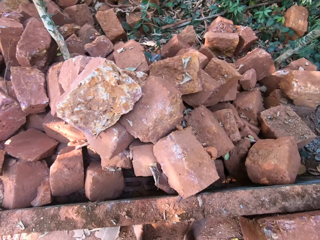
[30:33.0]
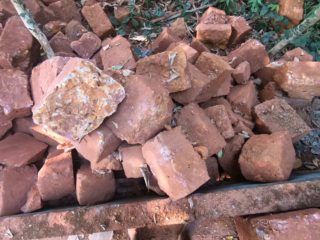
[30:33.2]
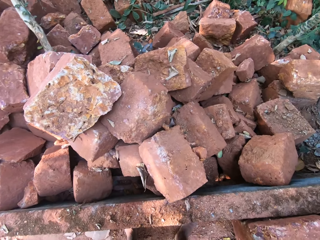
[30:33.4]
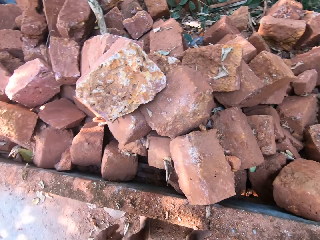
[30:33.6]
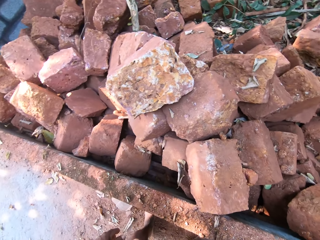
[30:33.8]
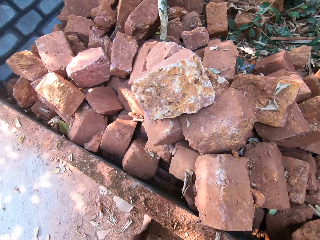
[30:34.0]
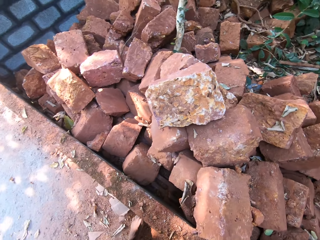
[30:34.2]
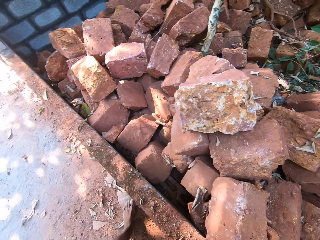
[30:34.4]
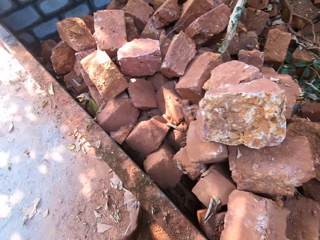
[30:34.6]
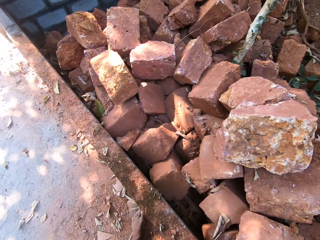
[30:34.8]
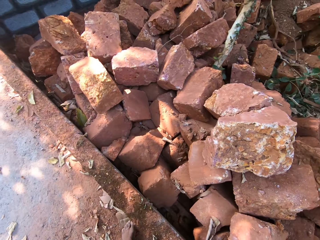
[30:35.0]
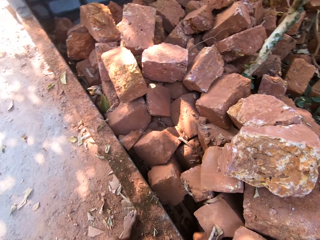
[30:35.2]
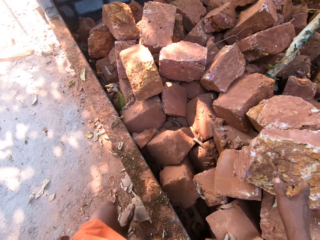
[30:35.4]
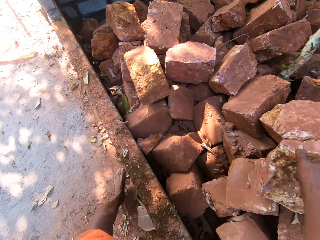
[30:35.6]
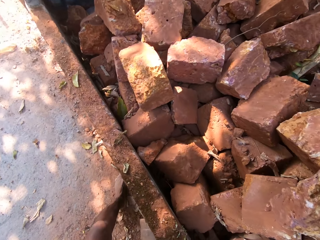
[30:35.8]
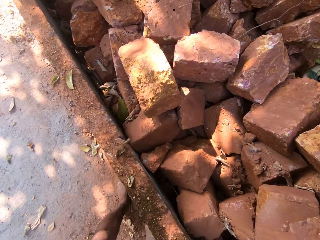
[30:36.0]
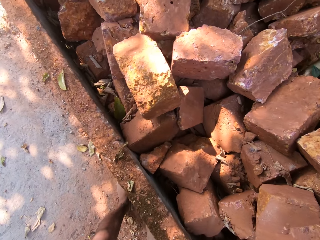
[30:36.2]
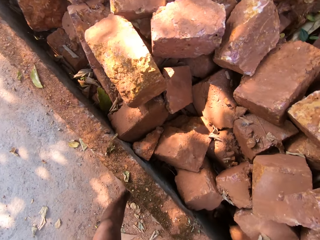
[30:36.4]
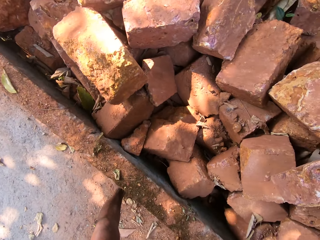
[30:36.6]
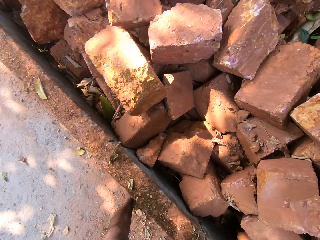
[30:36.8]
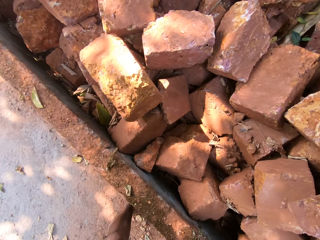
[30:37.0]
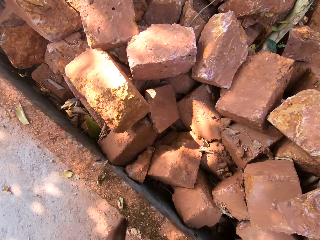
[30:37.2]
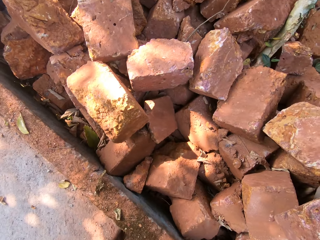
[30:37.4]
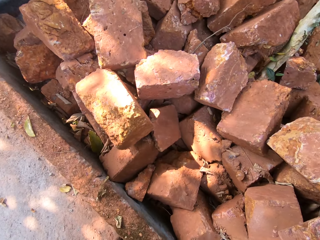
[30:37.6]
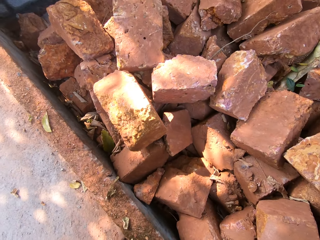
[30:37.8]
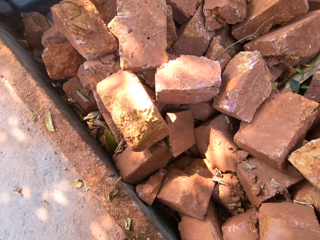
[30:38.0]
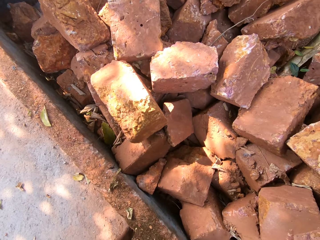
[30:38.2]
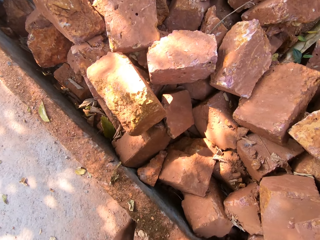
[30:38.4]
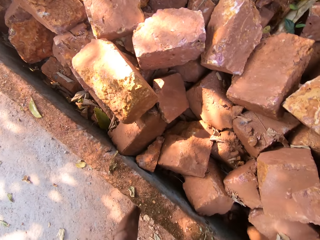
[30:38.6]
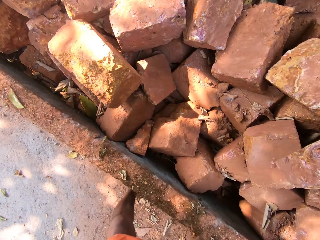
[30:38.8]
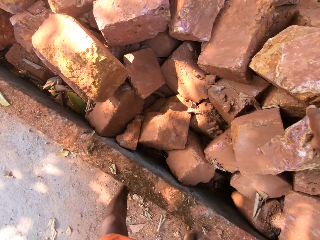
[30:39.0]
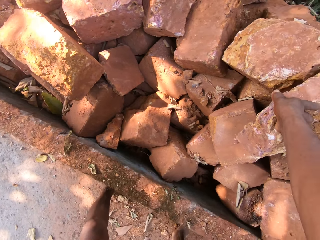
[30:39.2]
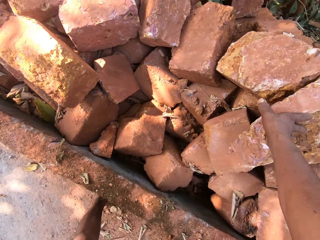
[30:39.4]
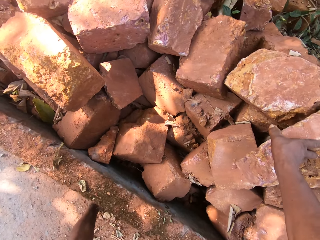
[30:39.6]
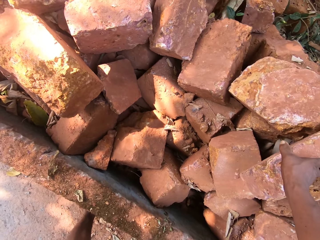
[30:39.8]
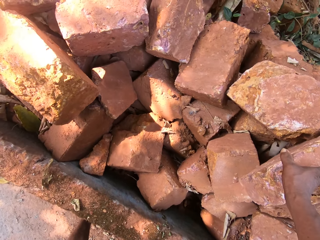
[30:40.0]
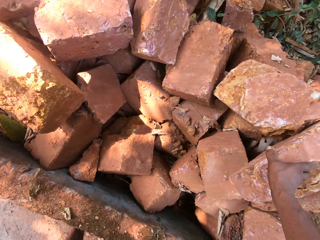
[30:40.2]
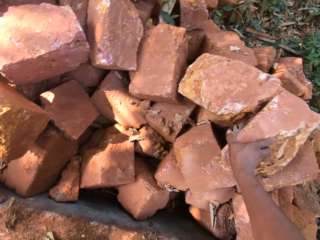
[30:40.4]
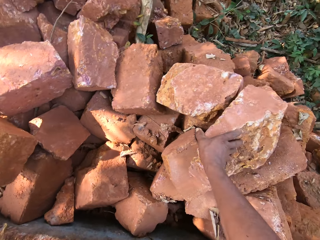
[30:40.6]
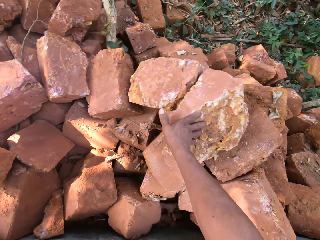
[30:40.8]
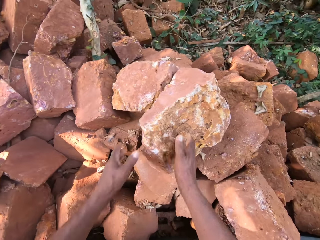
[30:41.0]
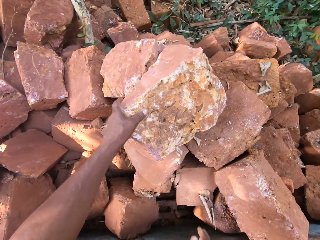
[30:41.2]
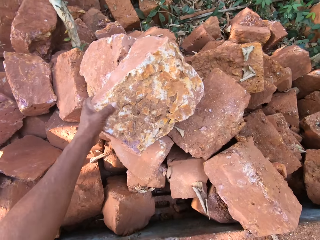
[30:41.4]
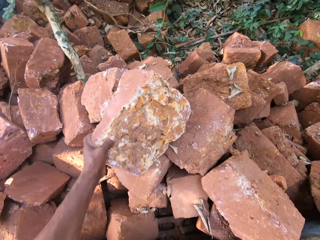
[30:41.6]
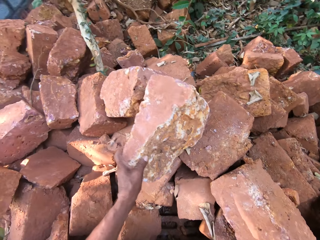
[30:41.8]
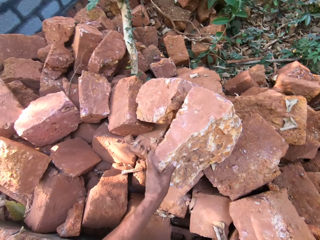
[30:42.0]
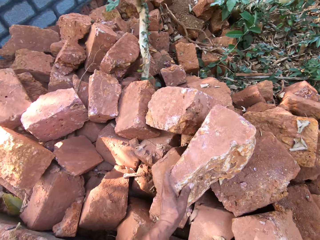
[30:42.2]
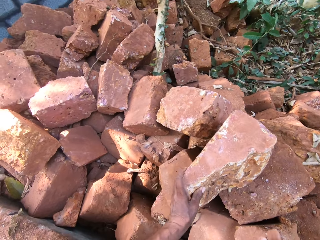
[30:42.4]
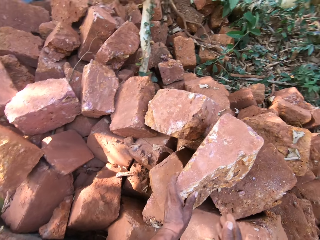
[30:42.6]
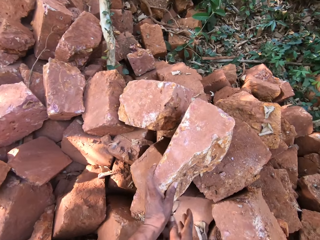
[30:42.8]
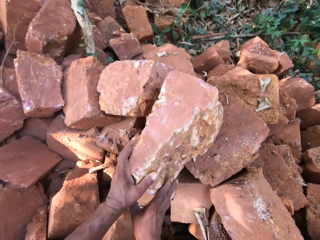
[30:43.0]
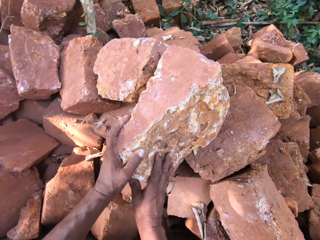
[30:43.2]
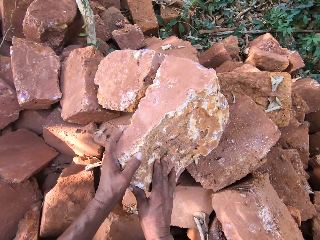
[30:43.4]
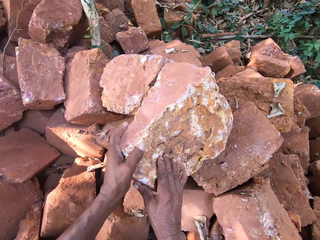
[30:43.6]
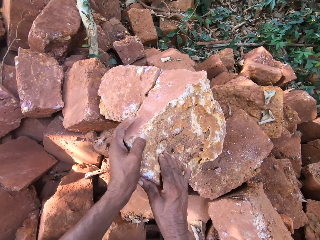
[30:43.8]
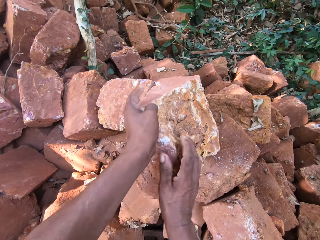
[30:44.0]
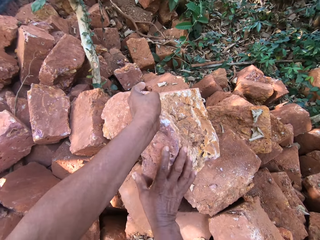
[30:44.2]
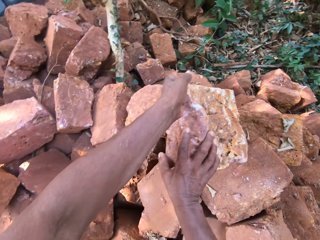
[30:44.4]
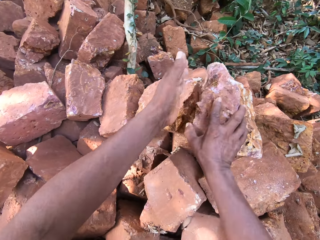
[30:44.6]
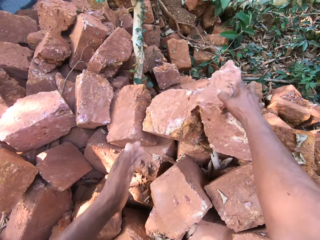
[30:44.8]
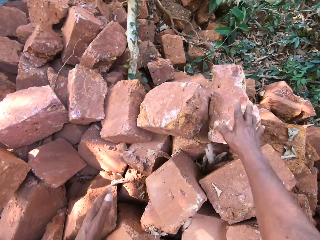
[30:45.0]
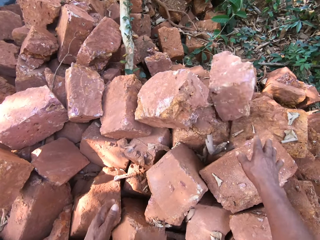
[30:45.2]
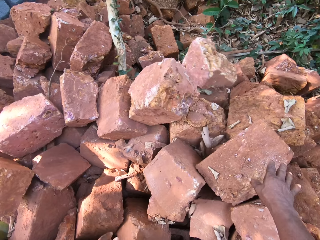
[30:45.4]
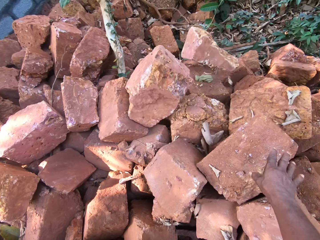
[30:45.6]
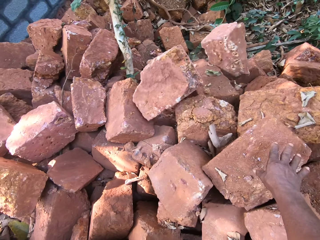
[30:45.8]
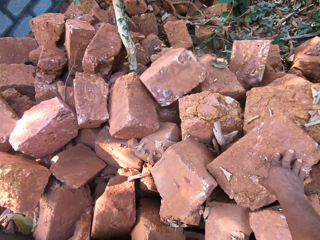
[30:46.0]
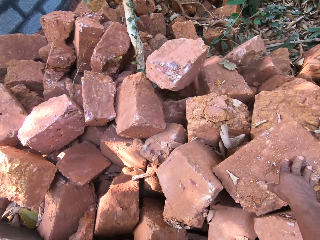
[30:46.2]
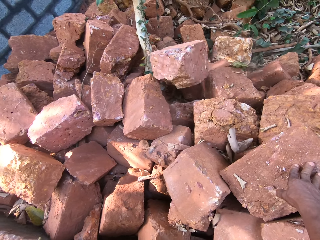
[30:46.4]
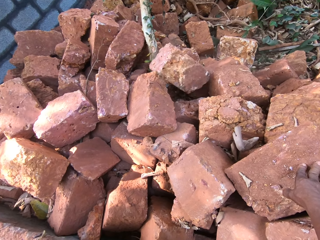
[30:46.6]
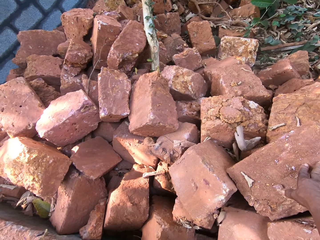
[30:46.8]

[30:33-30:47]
The camera wearer grabs a brick with his right hand. He selects bricks. He grabs the brick with his left hand. He moves the brick with his left hand. He holds the brick with both hands. He pushes the brick with both hands.

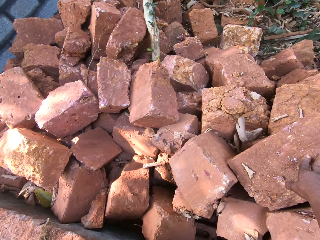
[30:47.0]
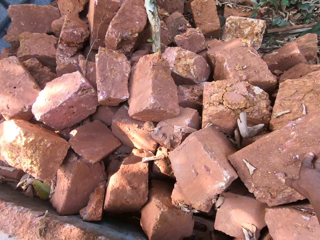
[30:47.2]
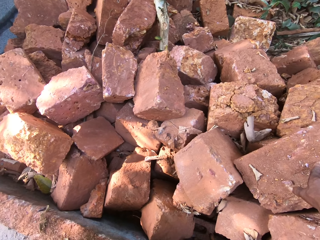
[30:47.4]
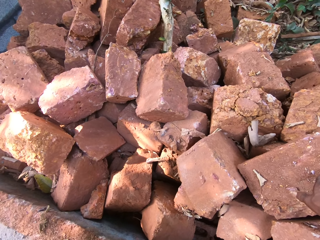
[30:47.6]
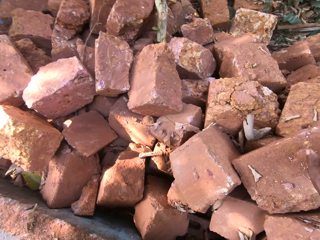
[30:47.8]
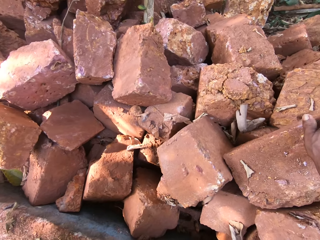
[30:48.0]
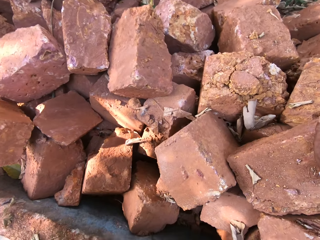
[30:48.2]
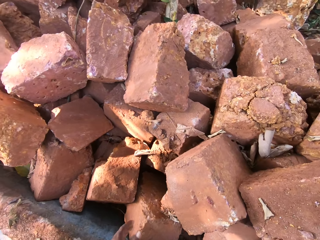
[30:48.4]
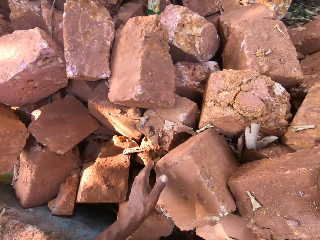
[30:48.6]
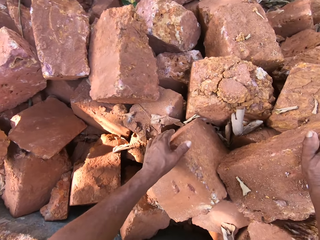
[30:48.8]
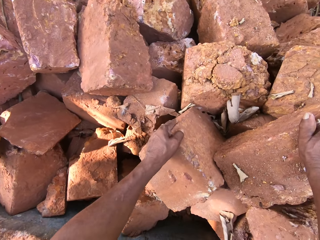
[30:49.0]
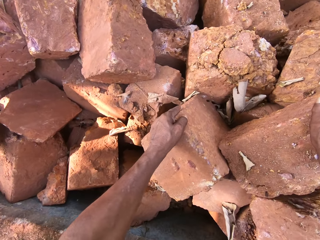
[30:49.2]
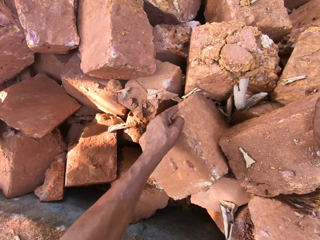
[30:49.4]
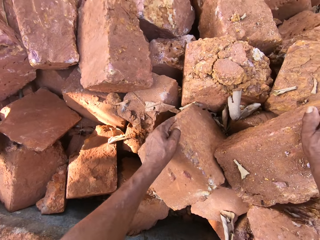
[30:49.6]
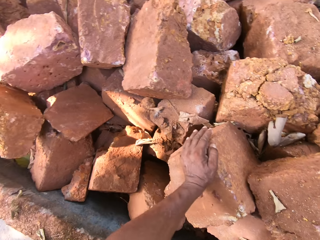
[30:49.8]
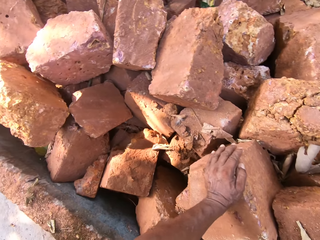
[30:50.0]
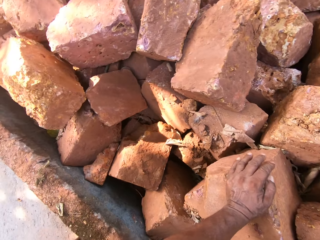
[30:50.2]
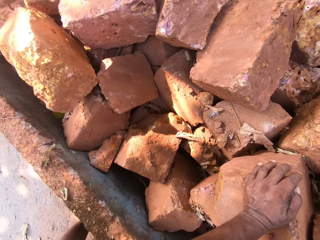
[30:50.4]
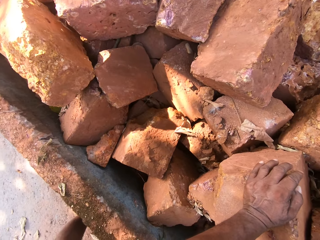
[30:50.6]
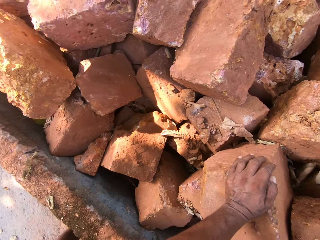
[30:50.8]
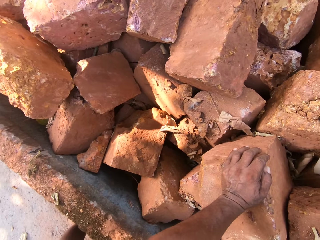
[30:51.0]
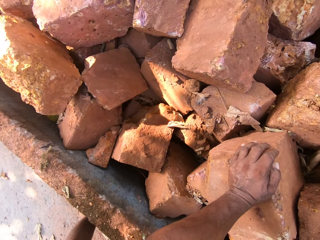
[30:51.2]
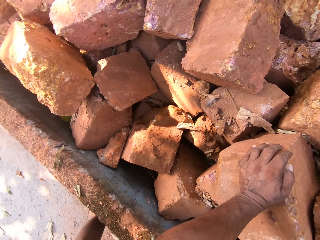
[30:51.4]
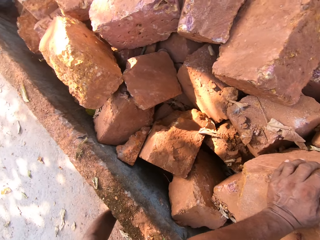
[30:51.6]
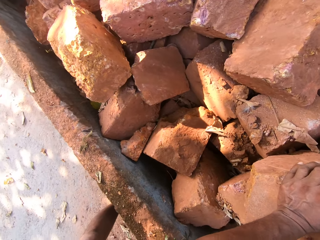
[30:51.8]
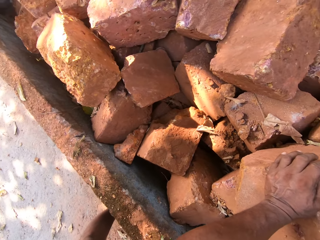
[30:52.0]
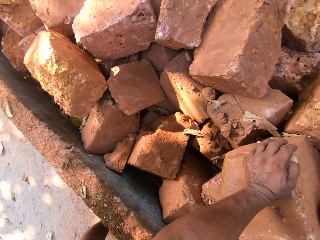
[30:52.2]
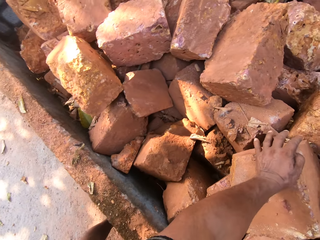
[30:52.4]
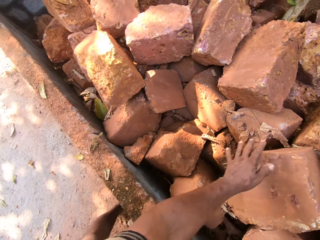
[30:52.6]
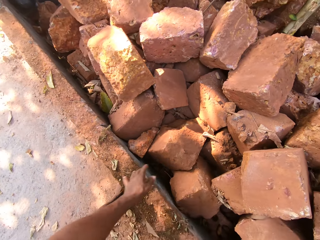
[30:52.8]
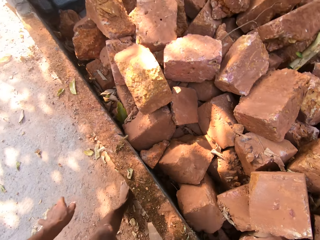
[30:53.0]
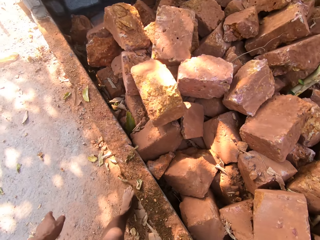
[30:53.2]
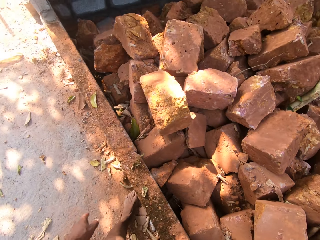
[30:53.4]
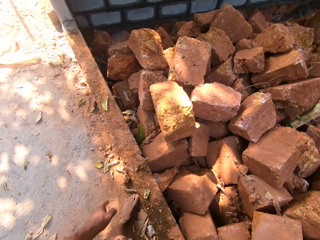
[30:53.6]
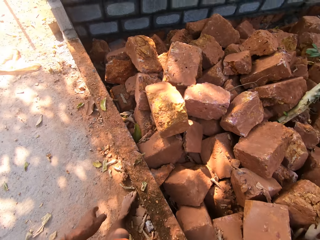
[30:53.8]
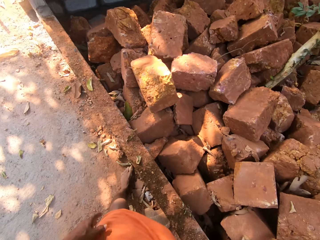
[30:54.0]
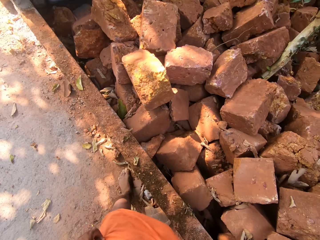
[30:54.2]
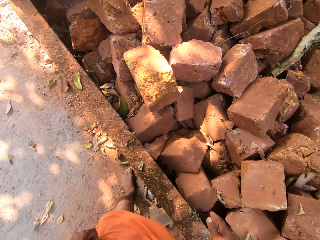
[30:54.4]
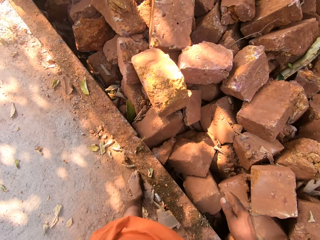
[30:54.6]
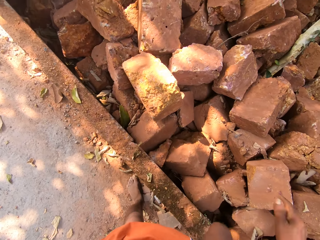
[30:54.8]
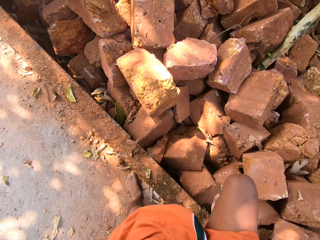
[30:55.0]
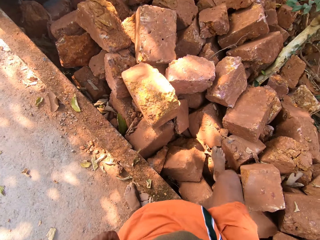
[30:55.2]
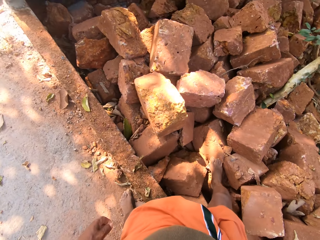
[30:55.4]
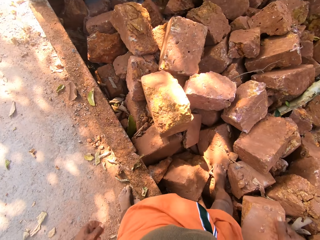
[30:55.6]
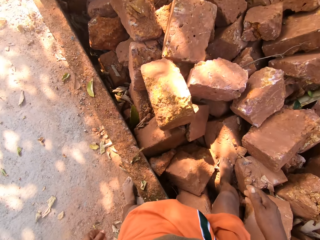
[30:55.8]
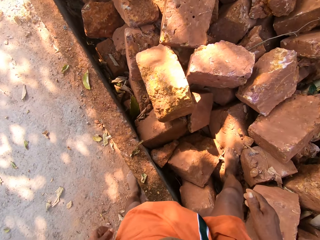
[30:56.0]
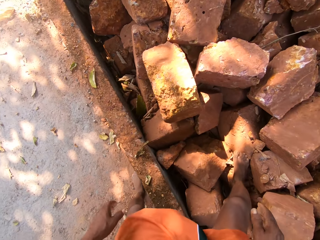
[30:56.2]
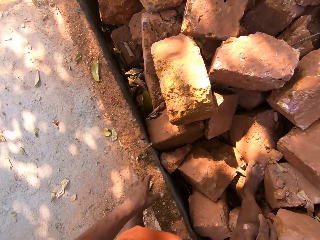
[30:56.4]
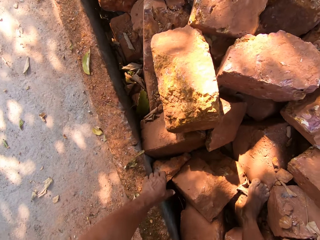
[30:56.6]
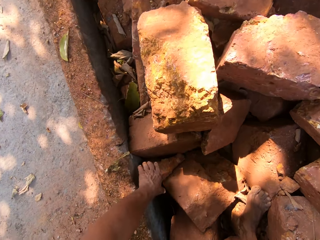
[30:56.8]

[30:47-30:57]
The camera wearer grabs a brick with his left hand. He steps on some bricks with his right foot.
